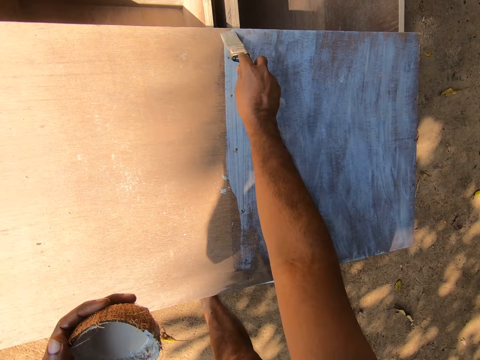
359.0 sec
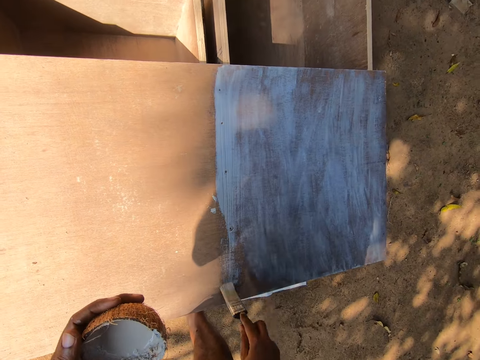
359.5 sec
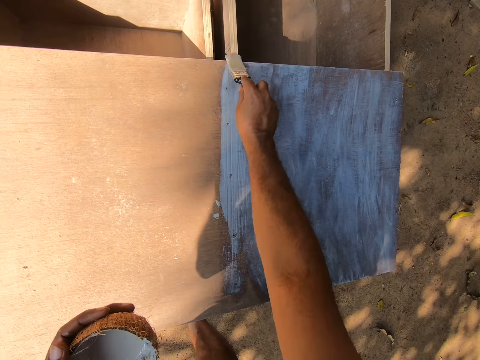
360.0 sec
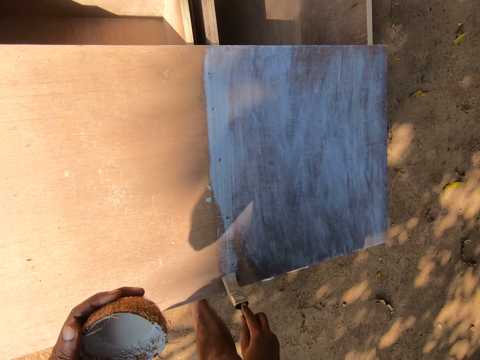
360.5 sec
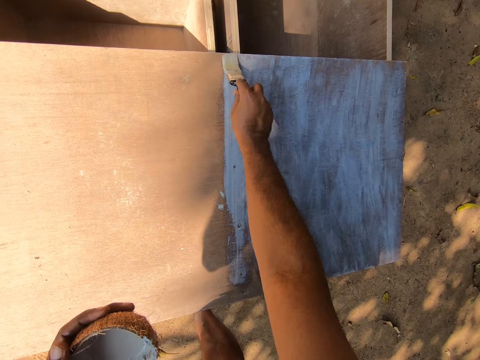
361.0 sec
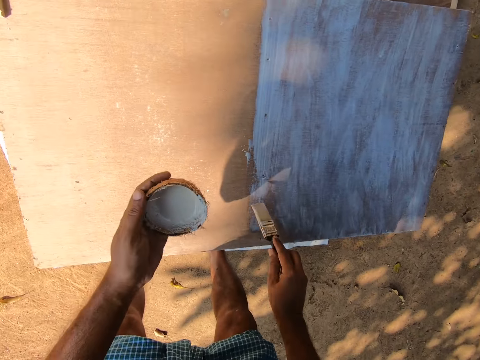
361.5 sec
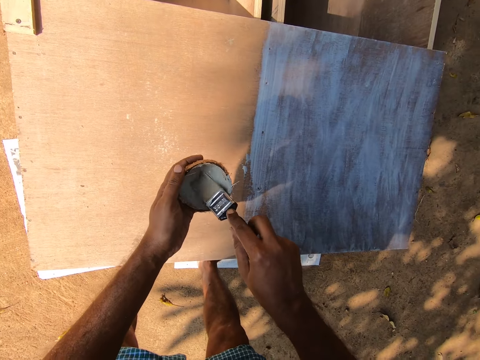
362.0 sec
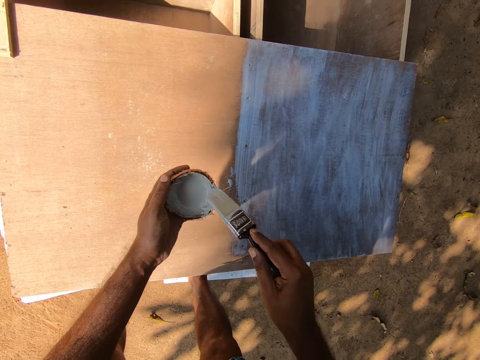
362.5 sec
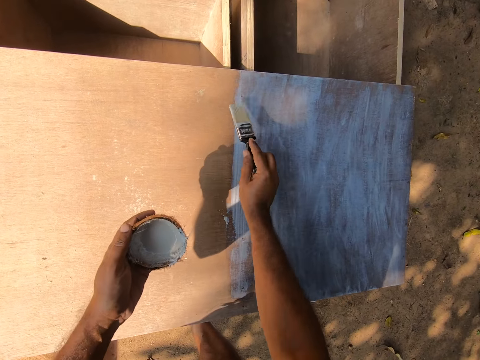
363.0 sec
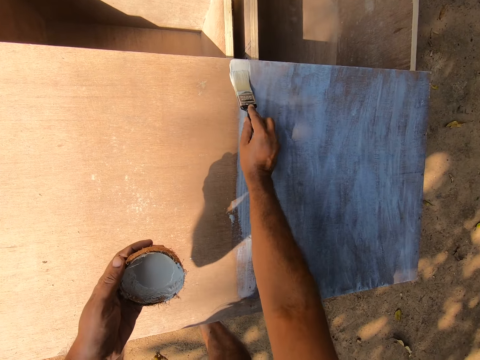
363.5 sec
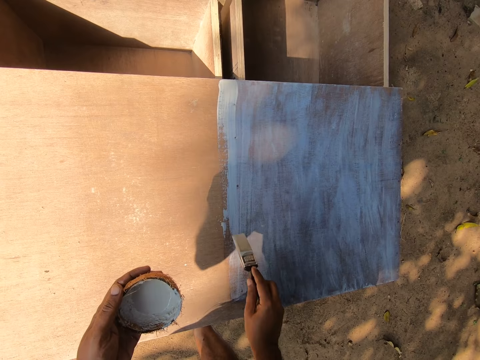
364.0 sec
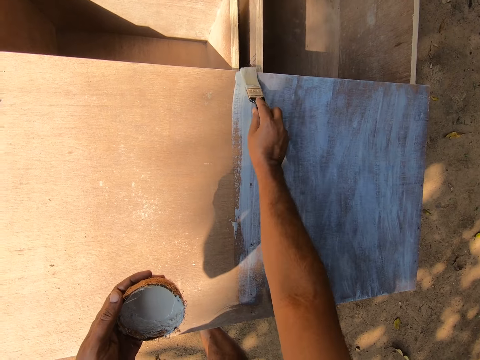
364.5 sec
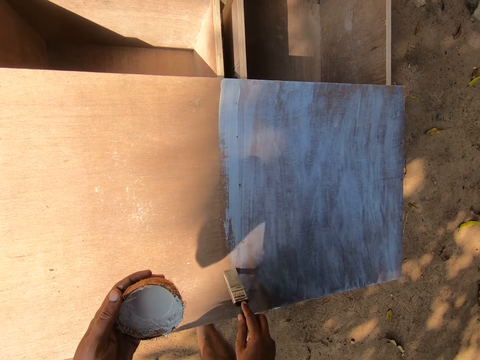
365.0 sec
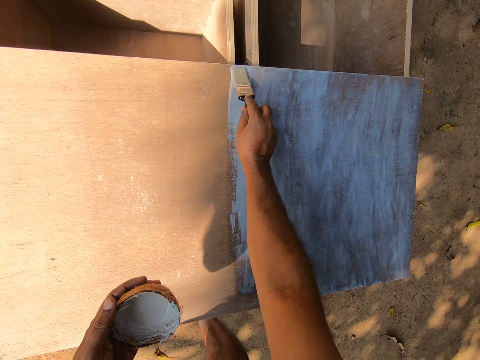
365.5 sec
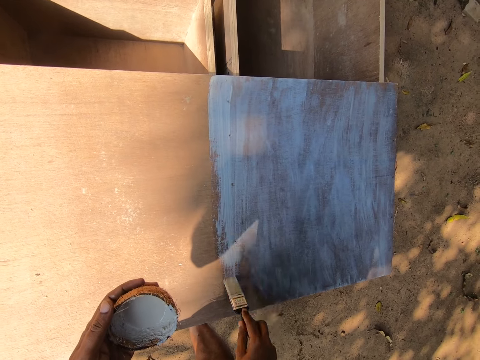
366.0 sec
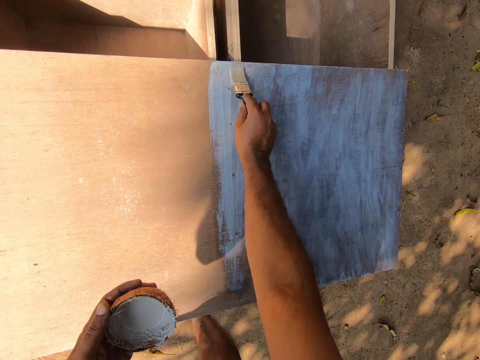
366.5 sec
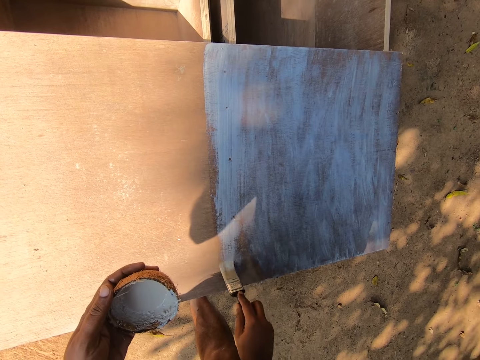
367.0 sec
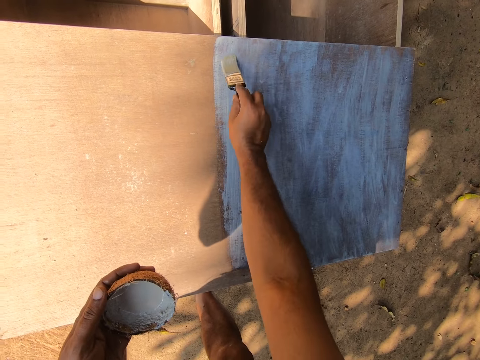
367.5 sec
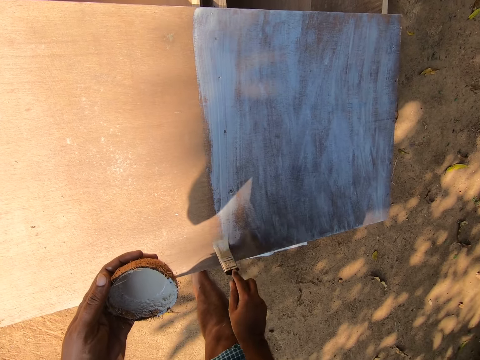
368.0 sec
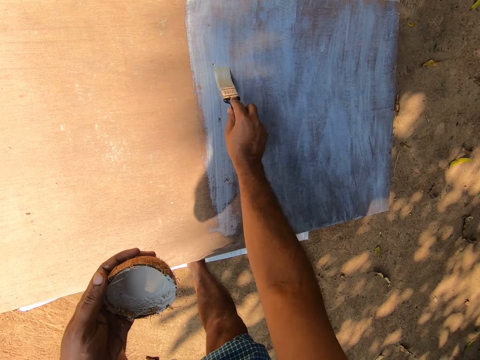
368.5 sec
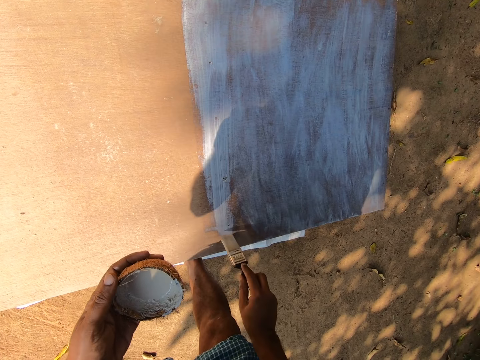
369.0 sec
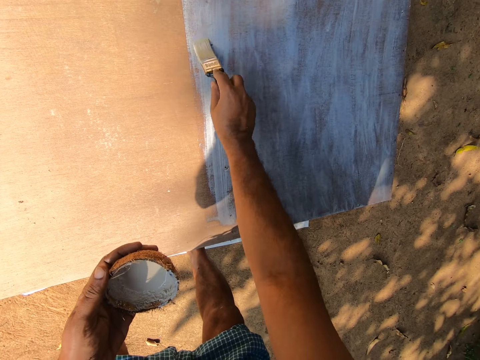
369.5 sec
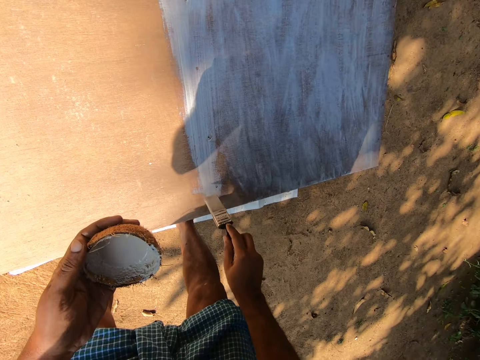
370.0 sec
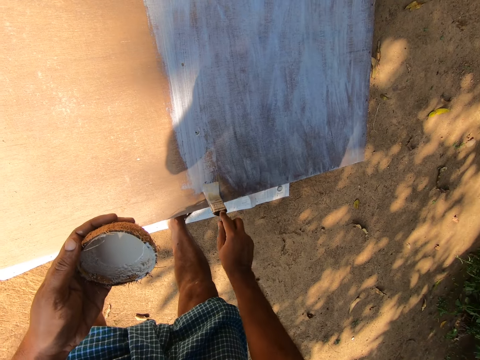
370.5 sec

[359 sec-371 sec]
The camera wearer dips the paint brush in the paint. They paint the topmost part of the drawer with the paint brush.

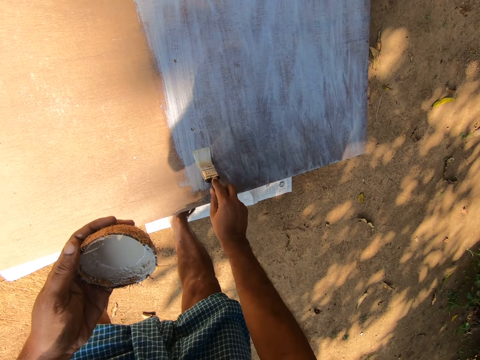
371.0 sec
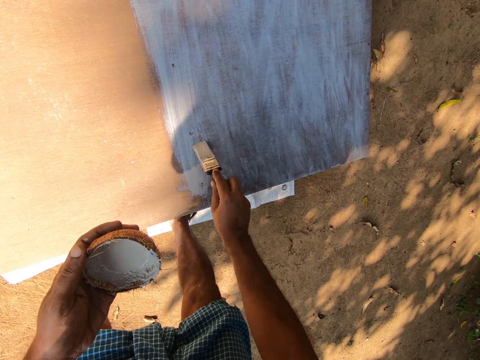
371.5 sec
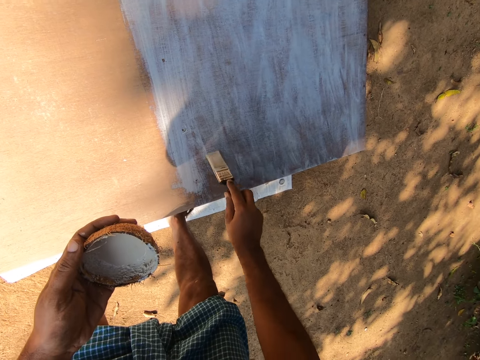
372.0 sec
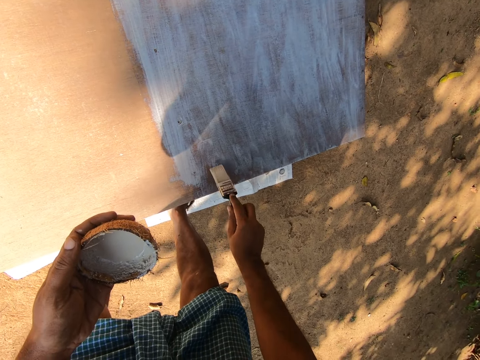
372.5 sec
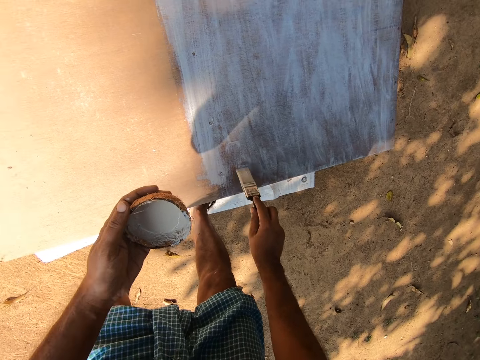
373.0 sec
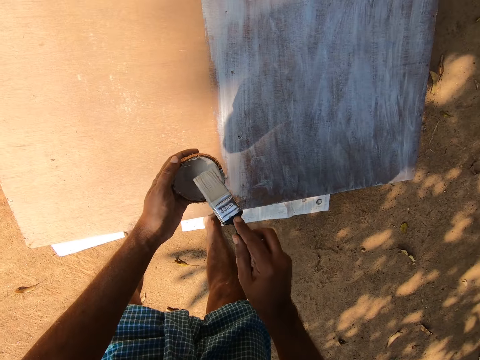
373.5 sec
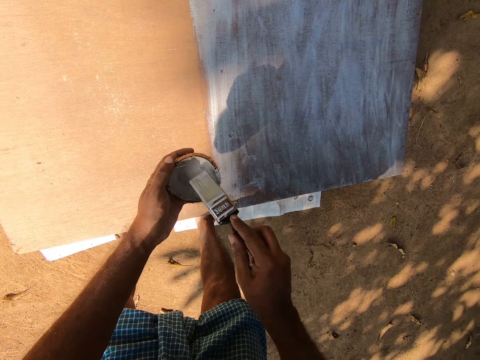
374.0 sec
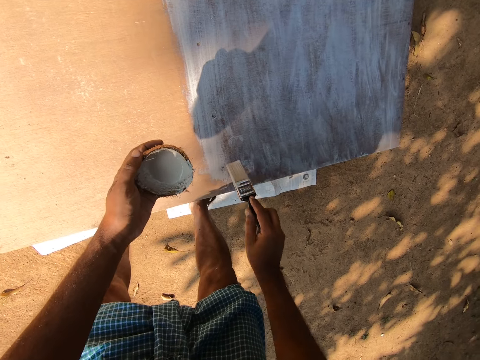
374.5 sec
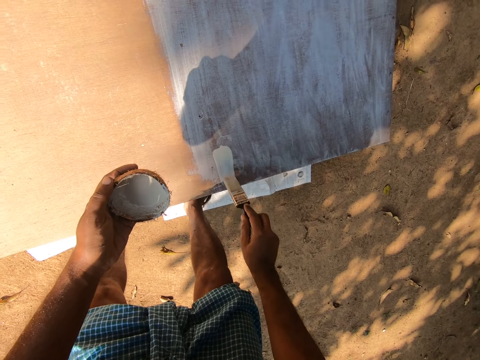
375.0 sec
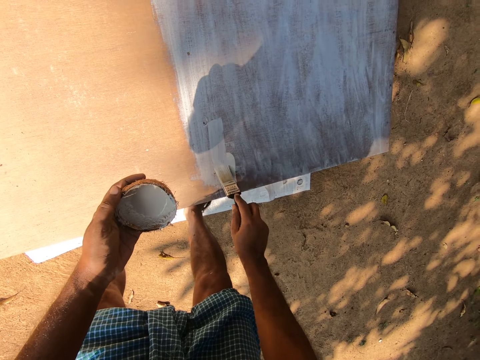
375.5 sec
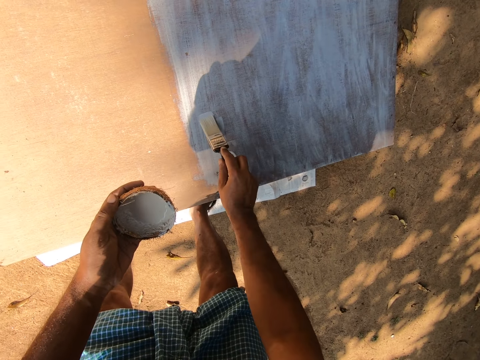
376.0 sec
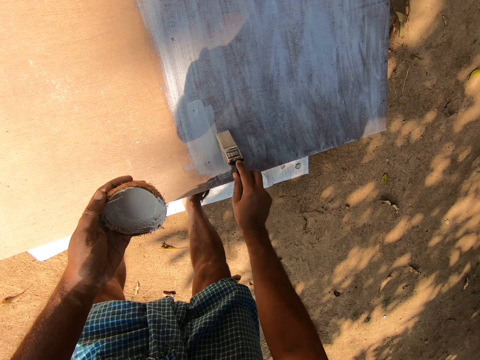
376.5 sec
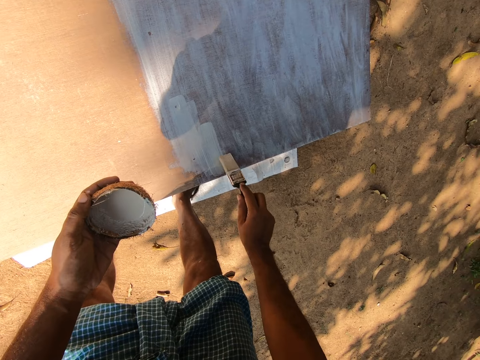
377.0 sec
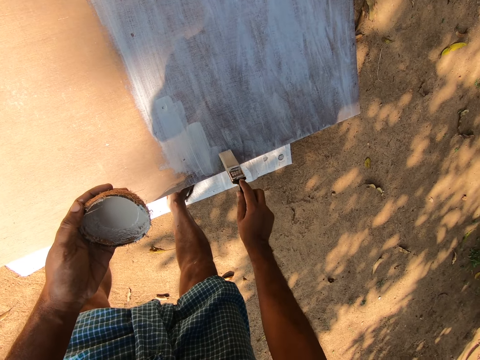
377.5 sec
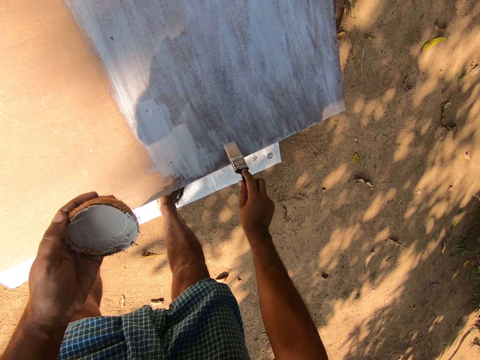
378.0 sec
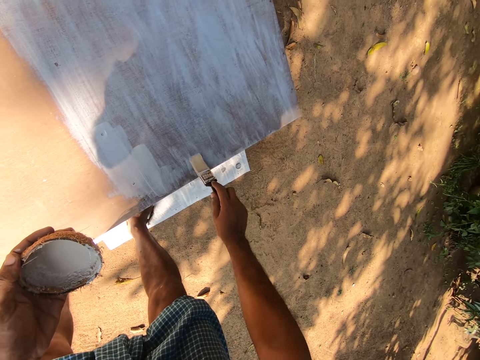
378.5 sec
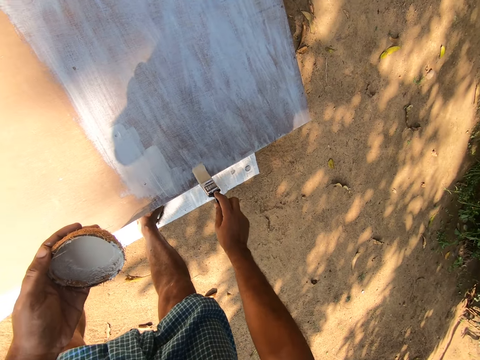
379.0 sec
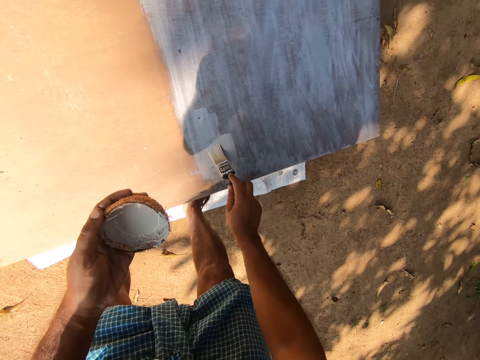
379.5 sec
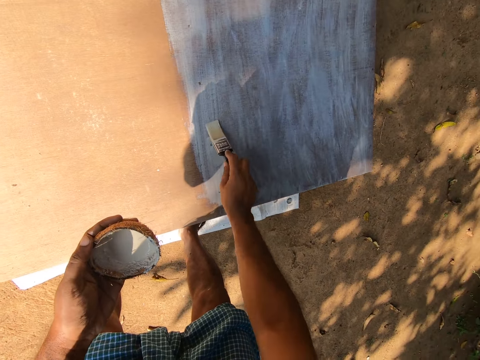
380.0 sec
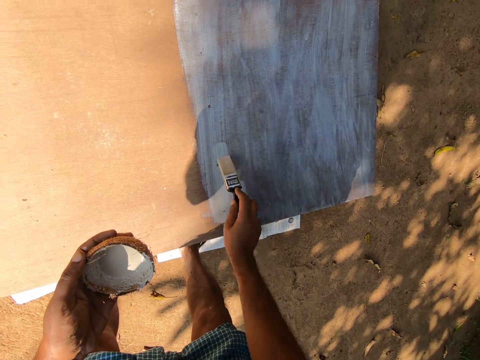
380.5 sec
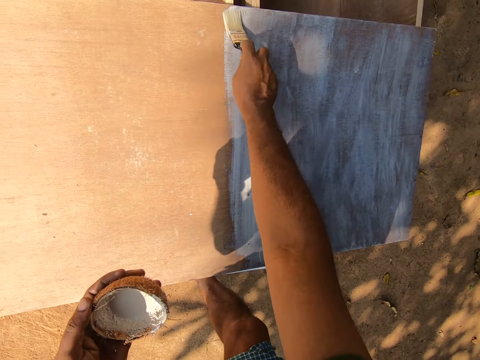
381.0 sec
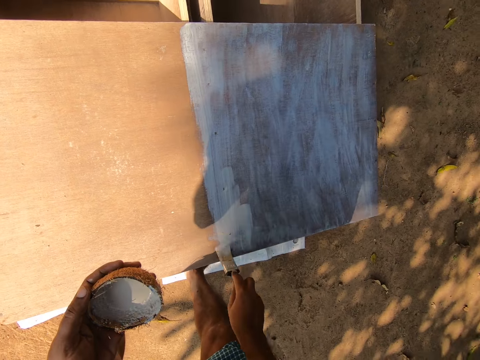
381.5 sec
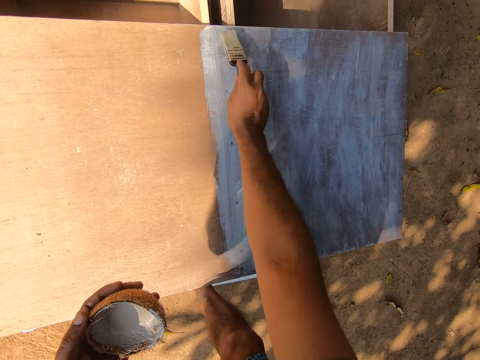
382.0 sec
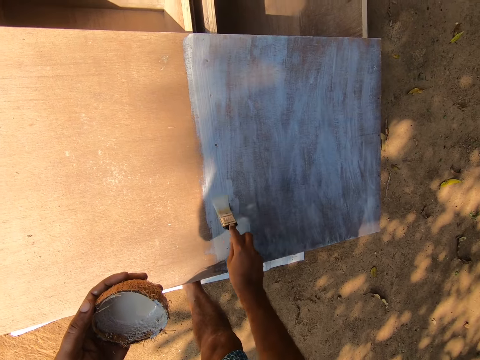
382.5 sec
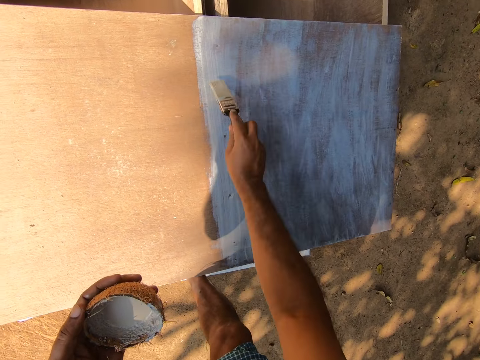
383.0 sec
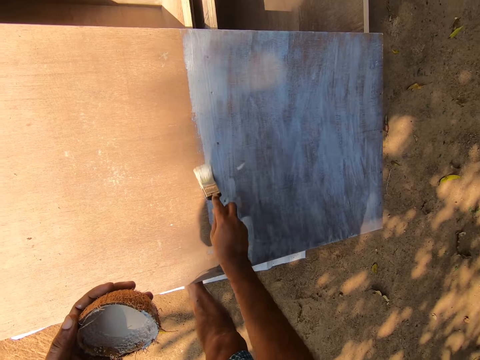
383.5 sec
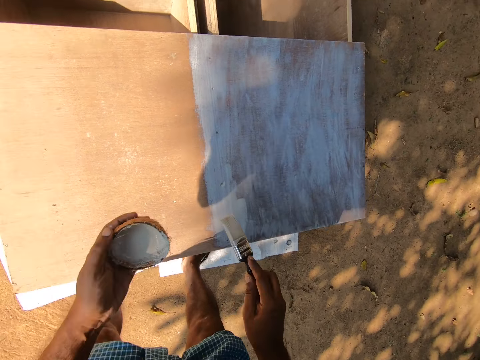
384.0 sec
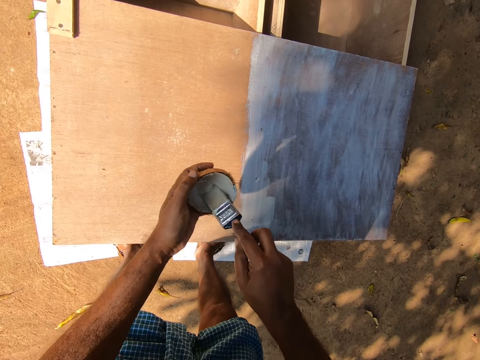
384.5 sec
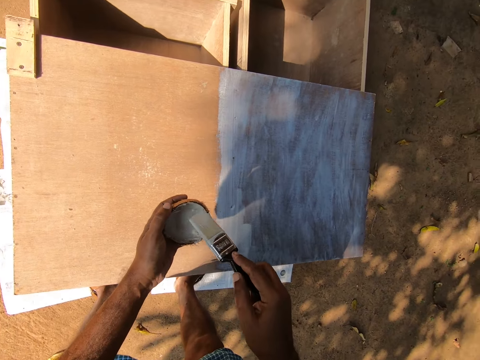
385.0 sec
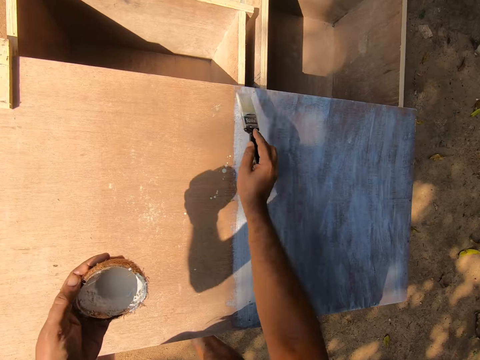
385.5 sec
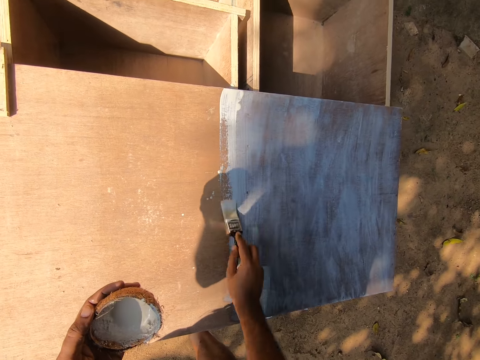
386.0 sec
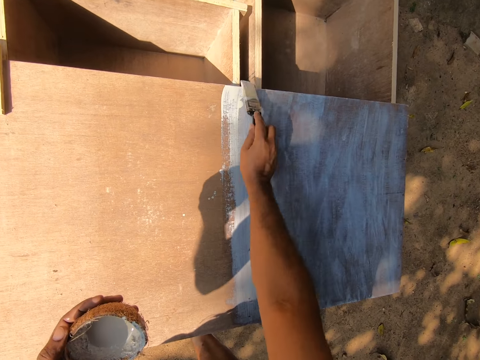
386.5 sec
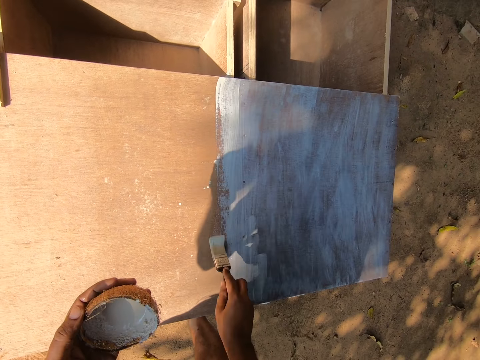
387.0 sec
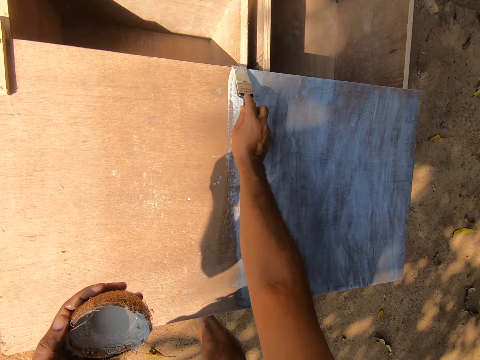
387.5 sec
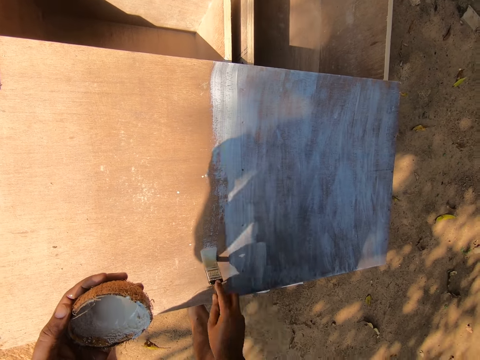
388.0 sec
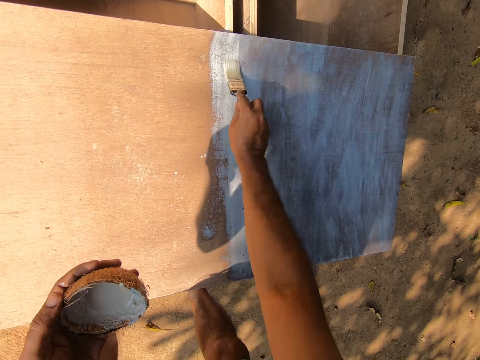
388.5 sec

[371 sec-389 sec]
The camera wearer dips the paint brush in the paint. They paint the topmost part of the drawer with the paint brush. They dip the paint brush in the paint. They paint the topmost part of the drawer with the paint brush.
